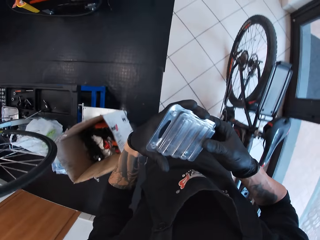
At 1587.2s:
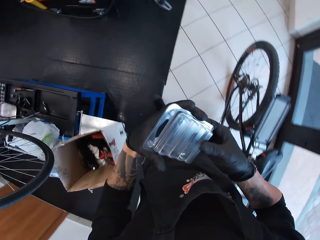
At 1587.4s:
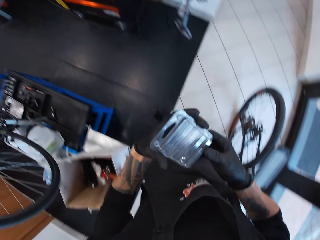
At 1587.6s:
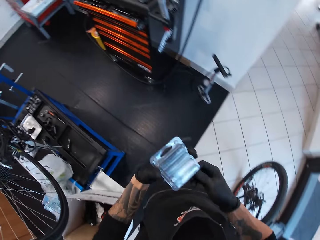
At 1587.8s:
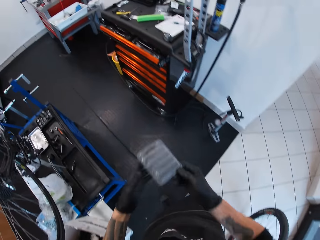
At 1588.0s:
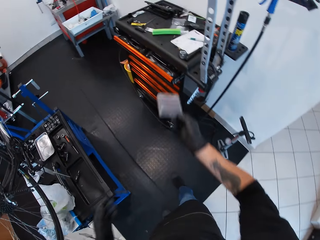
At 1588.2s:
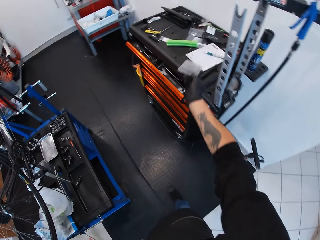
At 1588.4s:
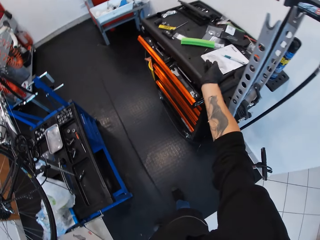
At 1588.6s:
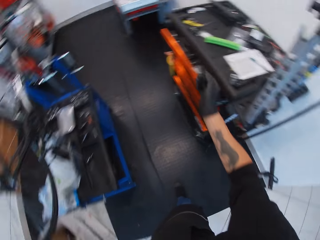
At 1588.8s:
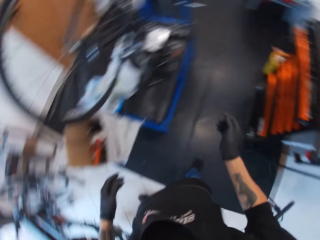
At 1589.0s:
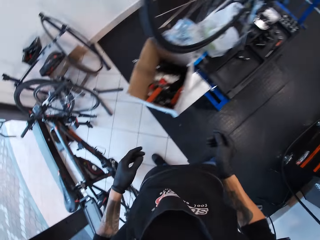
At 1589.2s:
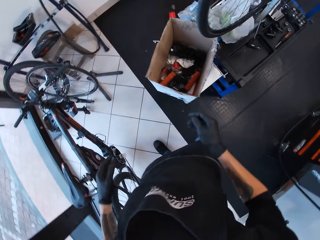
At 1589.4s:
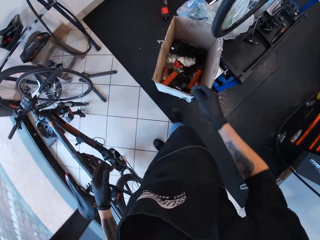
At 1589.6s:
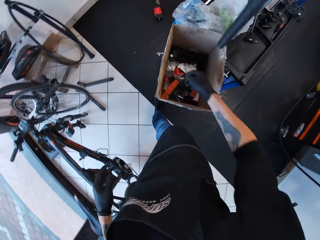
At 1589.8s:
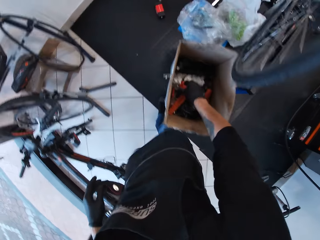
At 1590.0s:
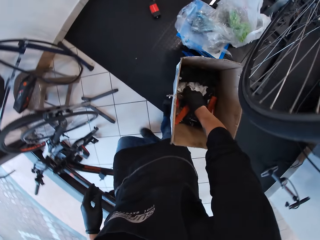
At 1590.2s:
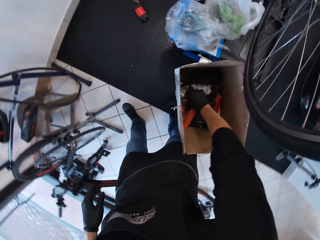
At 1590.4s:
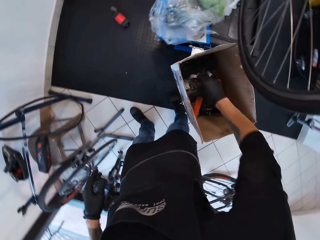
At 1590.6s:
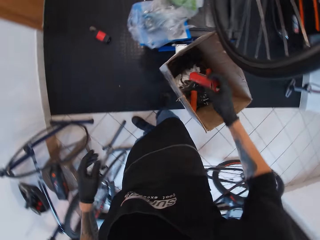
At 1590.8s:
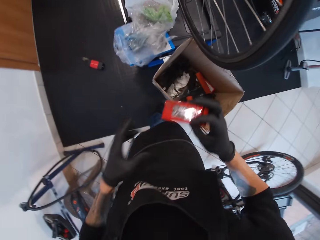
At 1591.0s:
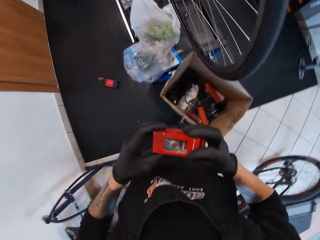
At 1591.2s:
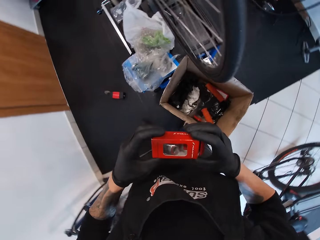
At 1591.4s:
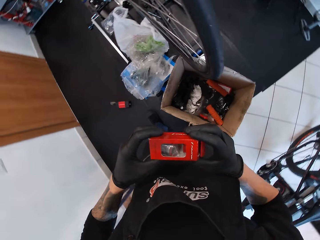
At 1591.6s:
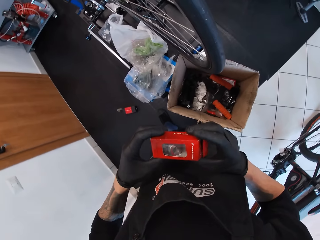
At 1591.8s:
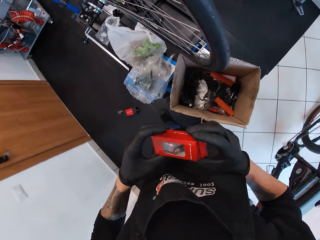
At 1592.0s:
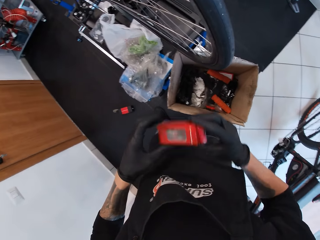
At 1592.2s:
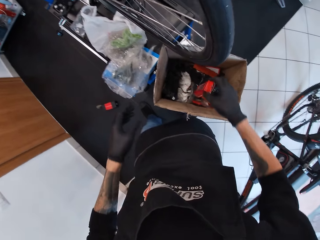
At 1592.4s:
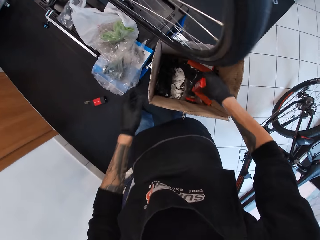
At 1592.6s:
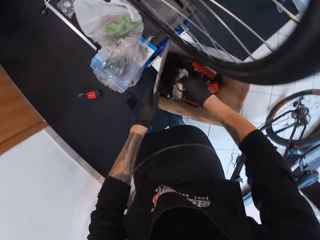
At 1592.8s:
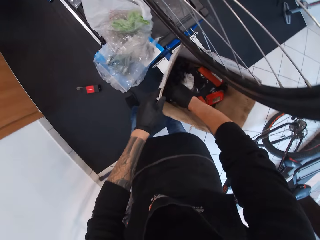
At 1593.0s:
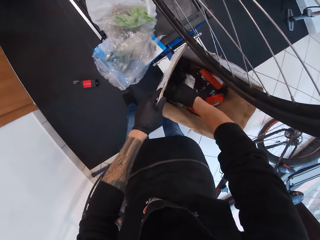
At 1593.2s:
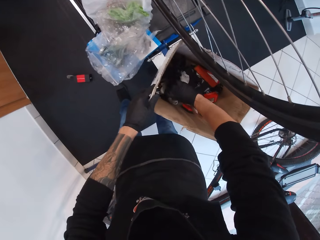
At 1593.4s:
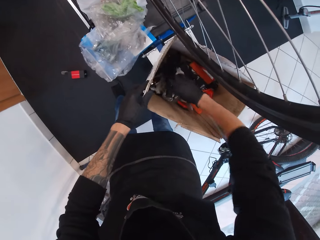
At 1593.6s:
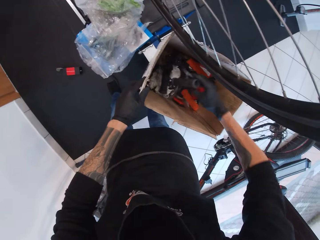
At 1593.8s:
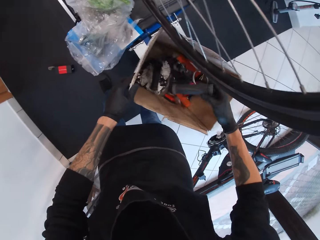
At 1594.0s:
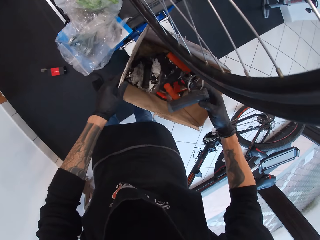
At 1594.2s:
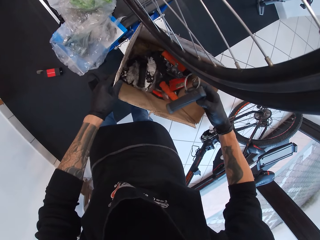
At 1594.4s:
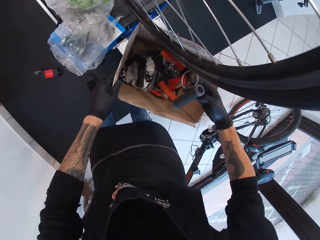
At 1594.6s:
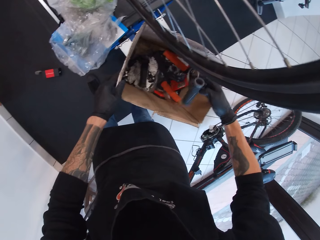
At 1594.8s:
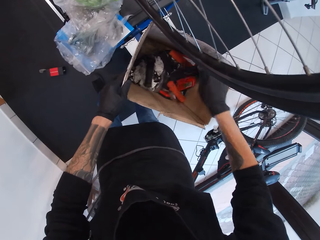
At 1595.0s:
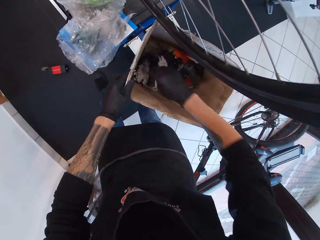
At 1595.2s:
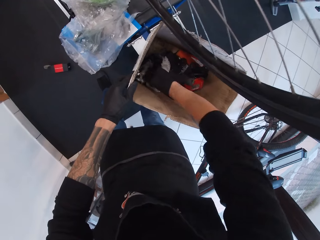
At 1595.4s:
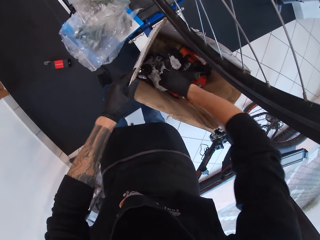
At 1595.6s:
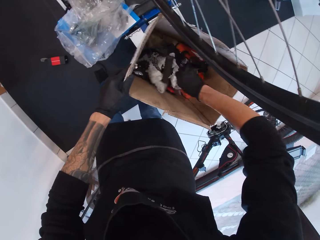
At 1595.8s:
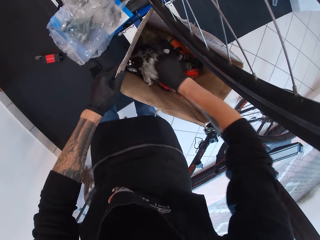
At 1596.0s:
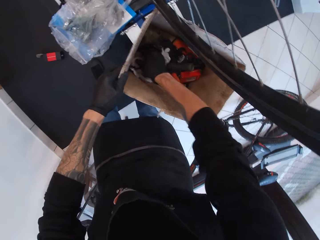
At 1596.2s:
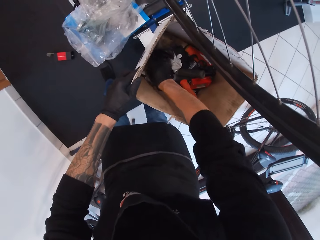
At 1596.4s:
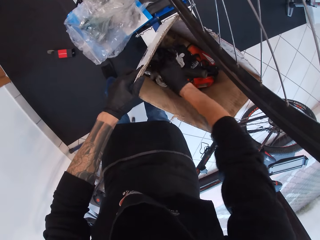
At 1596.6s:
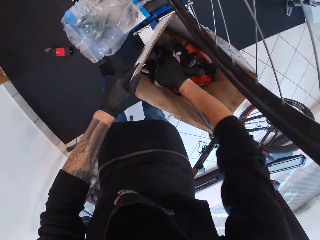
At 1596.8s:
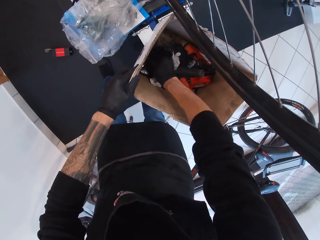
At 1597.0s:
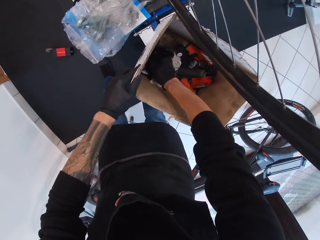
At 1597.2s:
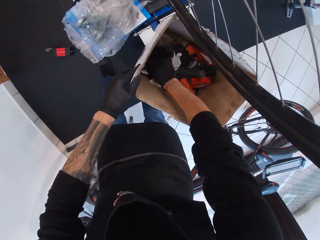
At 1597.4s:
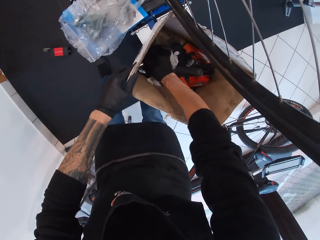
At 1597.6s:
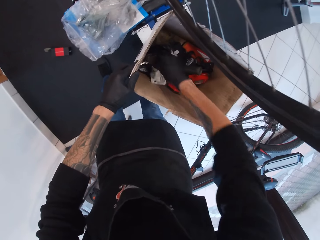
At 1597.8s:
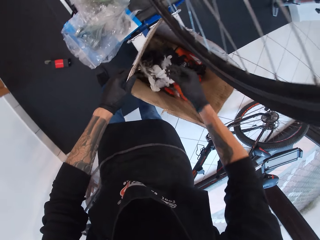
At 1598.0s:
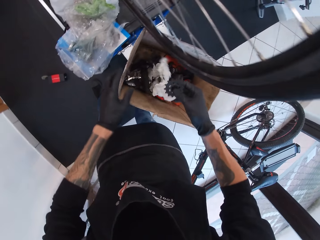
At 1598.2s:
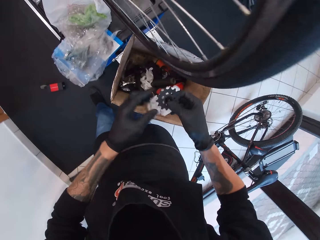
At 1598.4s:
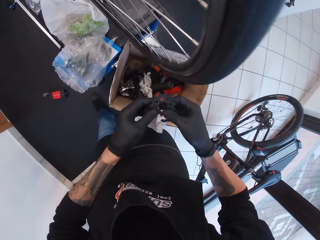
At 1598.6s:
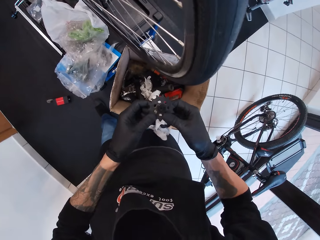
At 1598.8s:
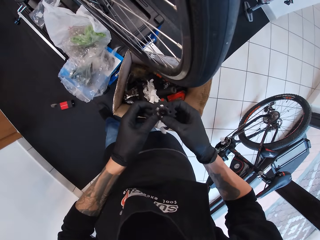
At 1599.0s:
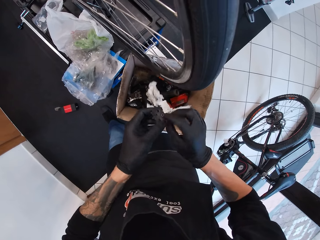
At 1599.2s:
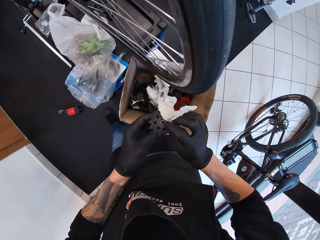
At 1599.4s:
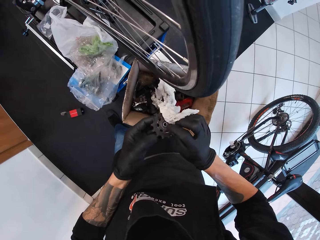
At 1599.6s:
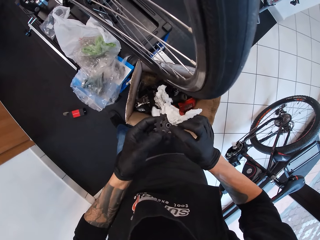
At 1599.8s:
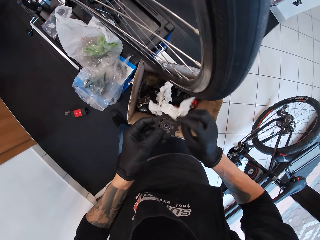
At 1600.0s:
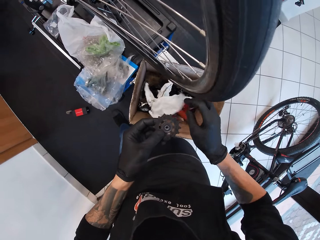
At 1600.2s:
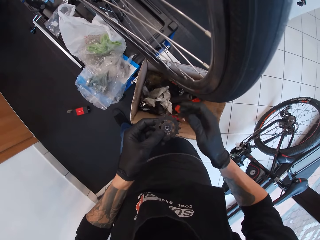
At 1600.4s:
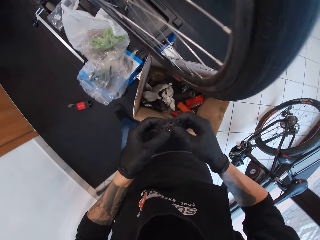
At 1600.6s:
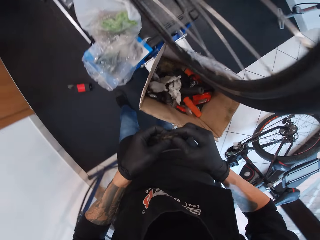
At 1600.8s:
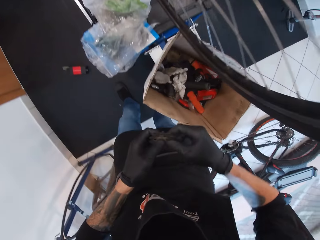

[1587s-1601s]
The camera wearer holds the clear rectangular box with both hands. They place the clear rectangular box on the table. They pick a red box or pack with the right hand from the box. They look at the pack. They drop the red box in the box with the right hand. They pick up the plastic. They place the plastic in the box. They hold the hub.

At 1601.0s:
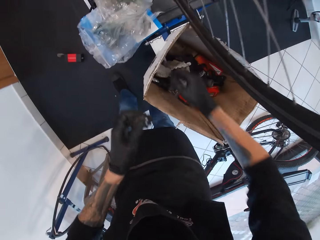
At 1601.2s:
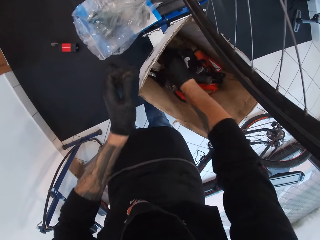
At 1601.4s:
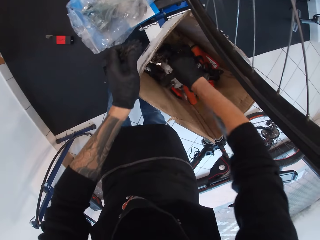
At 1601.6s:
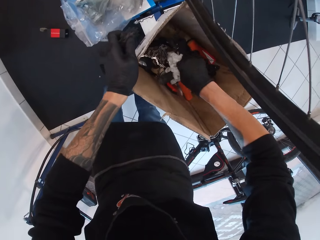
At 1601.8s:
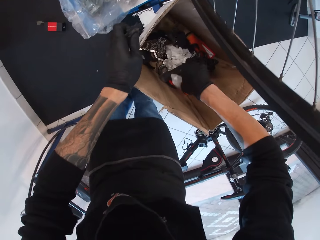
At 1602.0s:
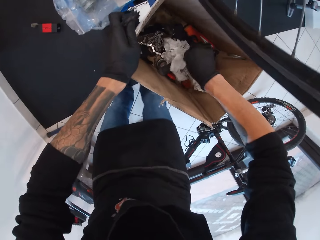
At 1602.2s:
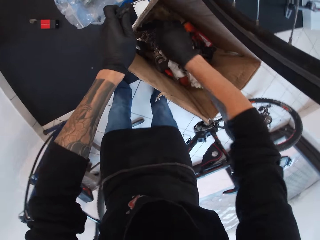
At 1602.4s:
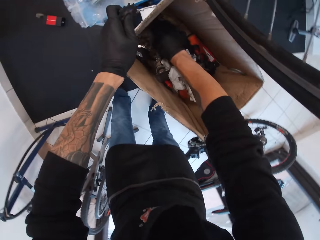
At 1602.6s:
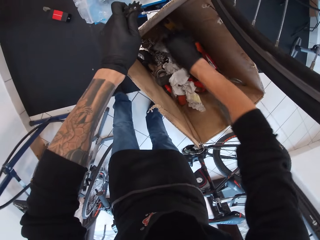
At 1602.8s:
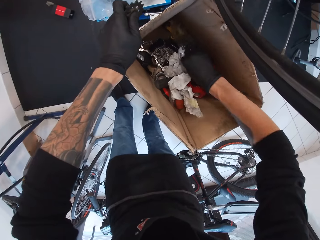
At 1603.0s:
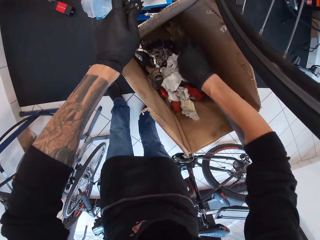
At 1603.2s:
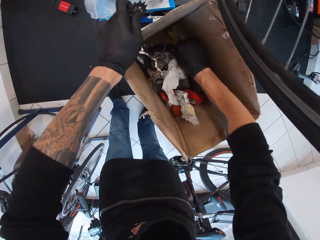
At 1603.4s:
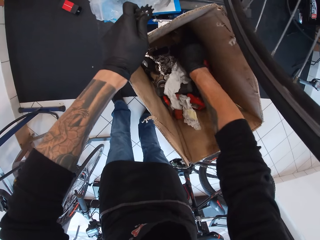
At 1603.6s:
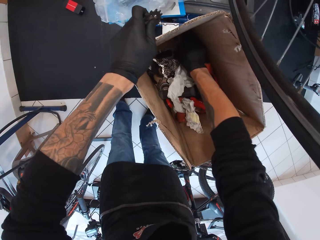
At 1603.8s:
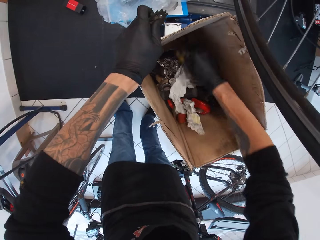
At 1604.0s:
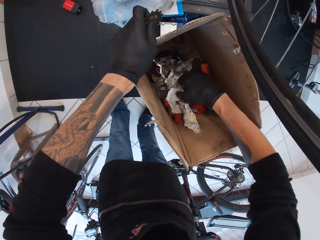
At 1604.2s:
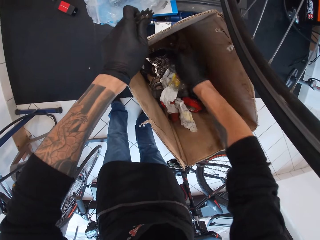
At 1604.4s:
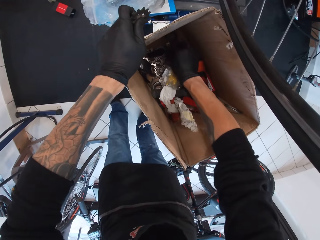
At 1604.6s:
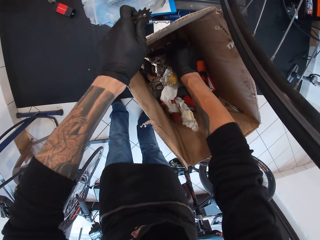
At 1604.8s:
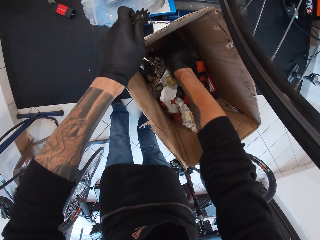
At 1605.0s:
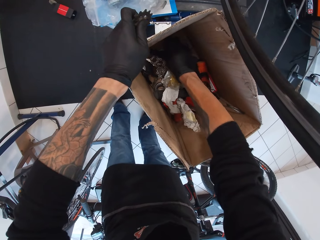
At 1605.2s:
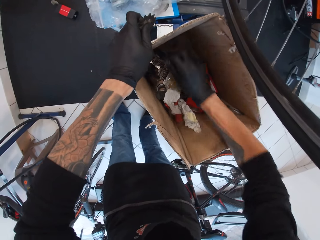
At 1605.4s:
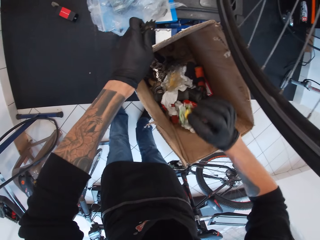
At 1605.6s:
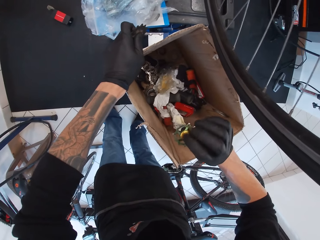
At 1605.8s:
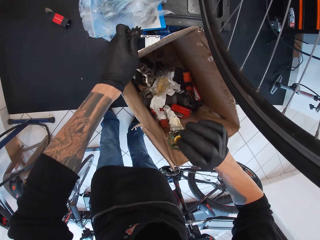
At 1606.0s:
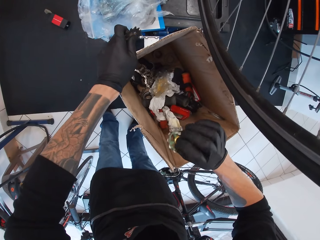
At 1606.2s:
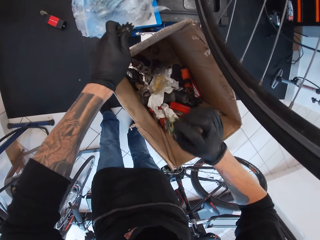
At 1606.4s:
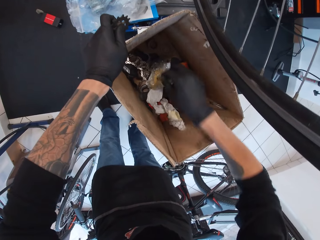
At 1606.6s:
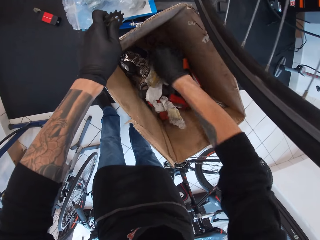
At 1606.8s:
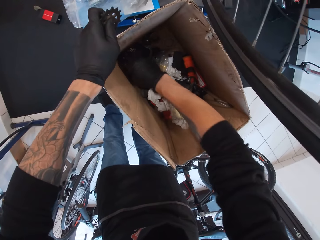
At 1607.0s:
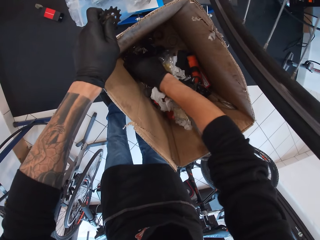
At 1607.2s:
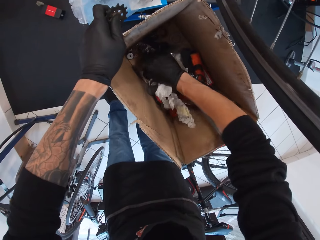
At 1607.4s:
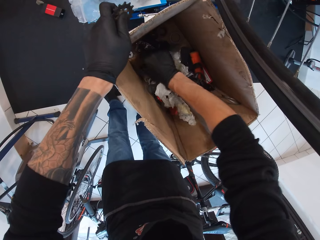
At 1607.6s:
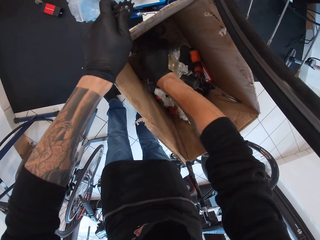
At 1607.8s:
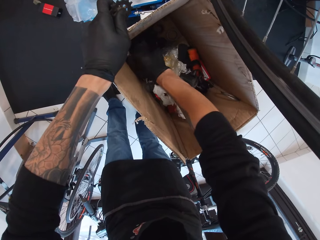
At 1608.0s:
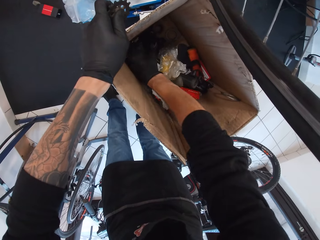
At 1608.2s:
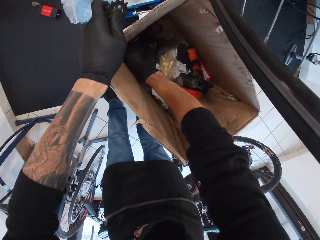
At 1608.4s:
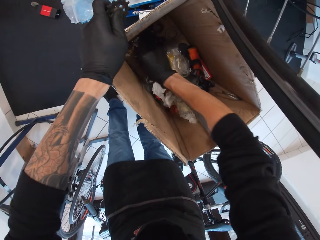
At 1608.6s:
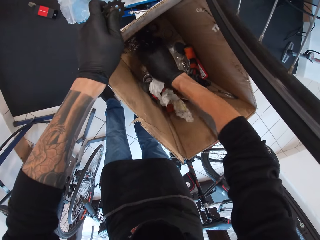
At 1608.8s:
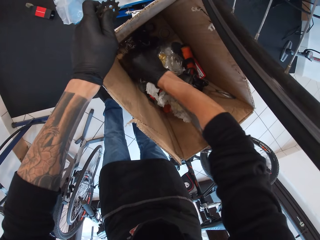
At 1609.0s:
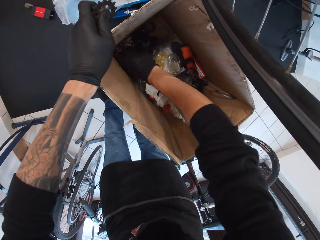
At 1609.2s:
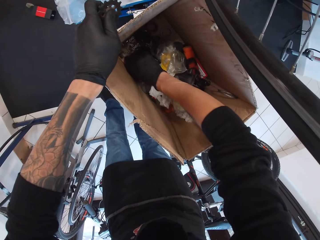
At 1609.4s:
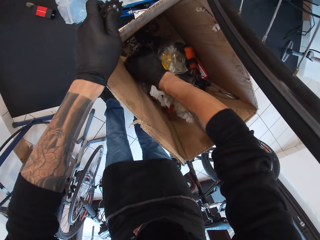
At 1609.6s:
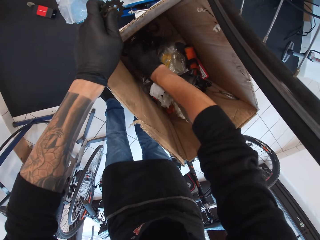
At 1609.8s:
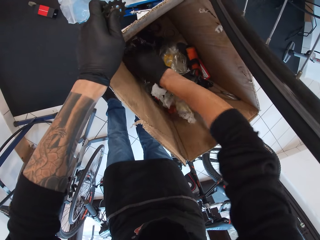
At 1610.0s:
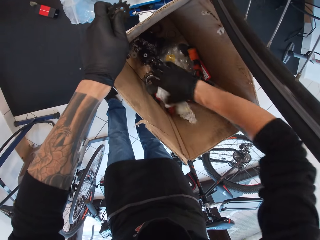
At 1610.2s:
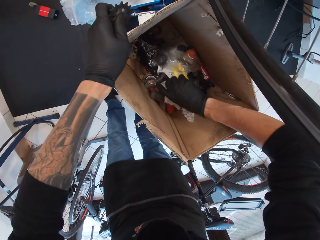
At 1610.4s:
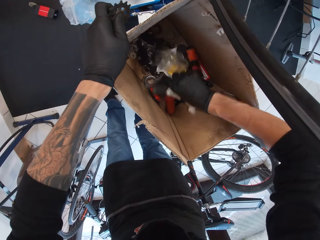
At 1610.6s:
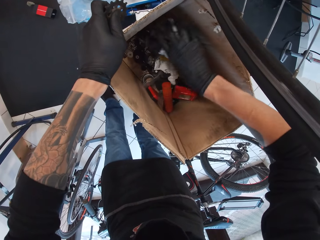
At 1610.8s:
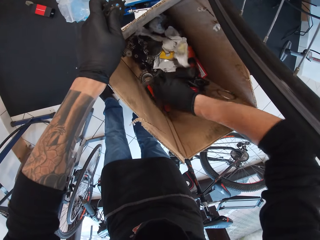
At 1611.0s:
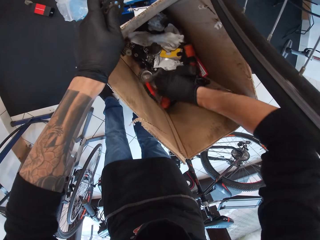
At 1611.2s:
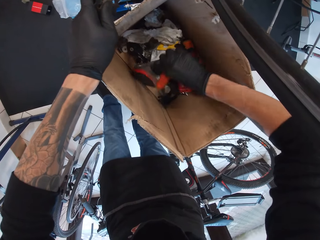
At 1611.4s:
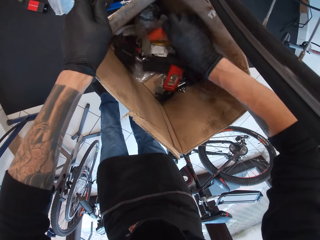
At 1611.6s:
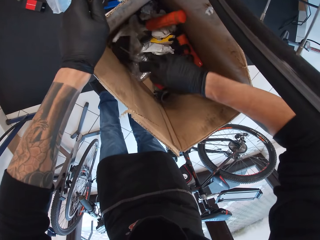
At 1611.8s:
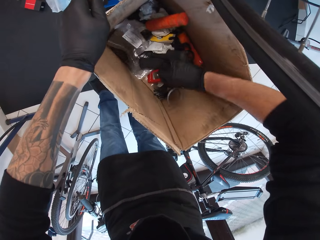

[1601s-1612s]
The camera wearer looks at the items in the box. They search in the box.
